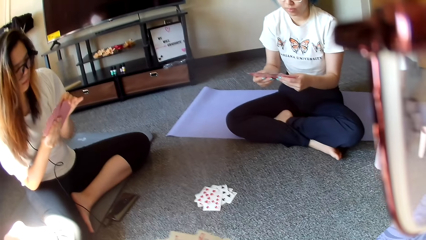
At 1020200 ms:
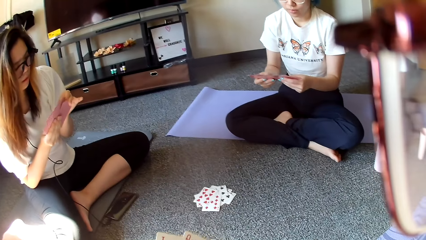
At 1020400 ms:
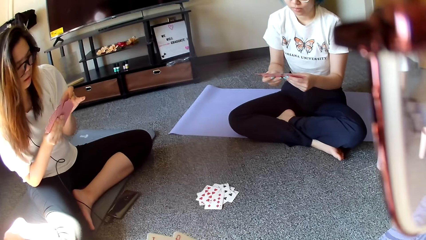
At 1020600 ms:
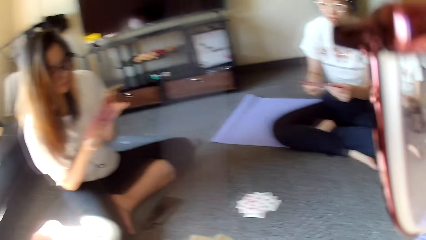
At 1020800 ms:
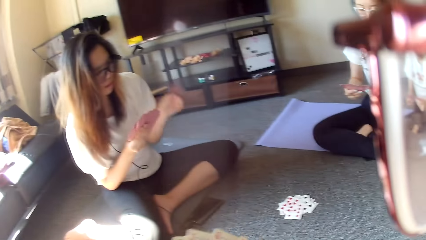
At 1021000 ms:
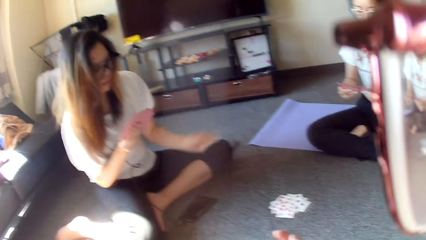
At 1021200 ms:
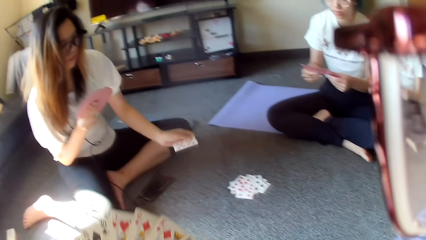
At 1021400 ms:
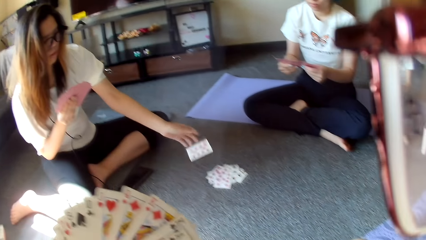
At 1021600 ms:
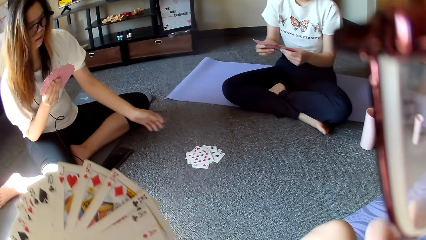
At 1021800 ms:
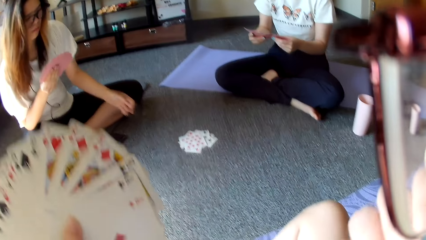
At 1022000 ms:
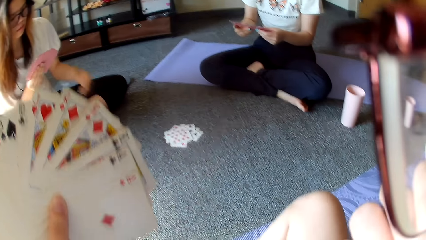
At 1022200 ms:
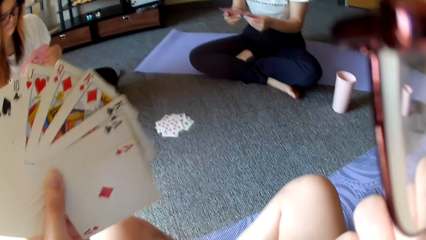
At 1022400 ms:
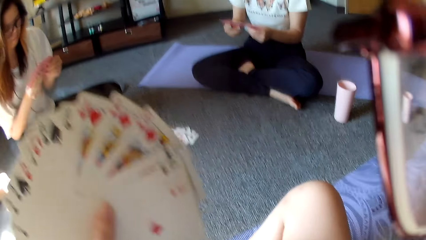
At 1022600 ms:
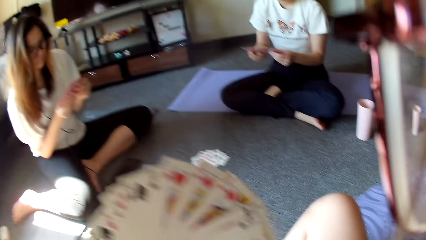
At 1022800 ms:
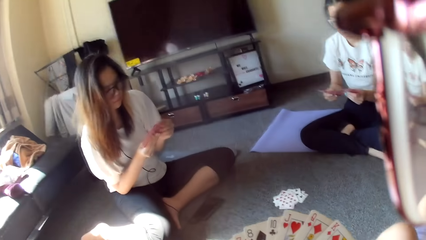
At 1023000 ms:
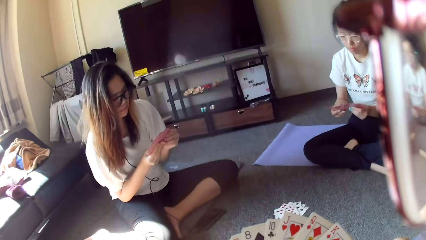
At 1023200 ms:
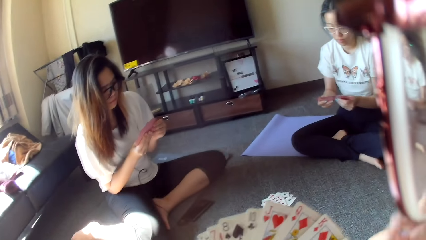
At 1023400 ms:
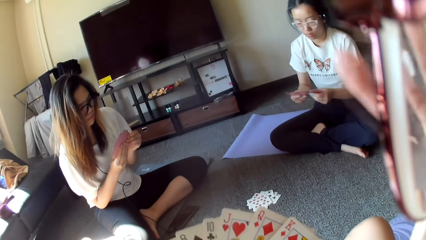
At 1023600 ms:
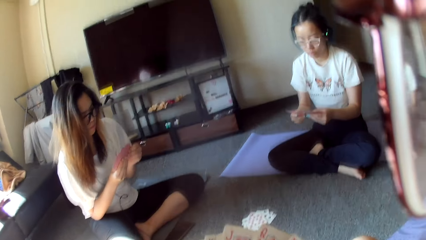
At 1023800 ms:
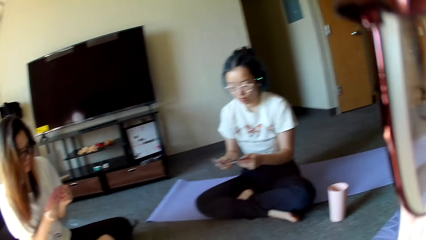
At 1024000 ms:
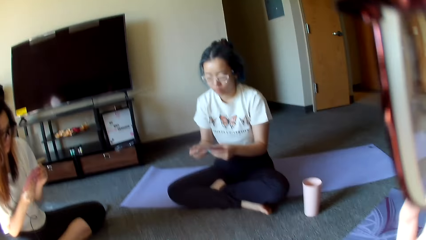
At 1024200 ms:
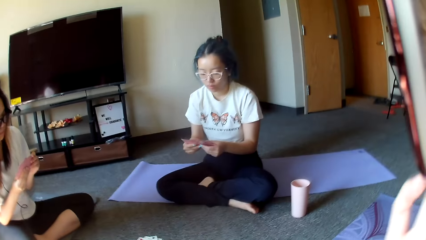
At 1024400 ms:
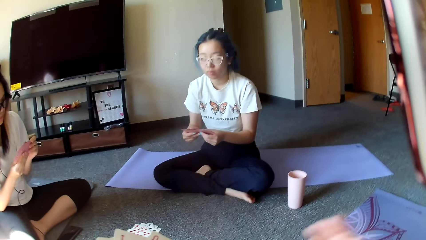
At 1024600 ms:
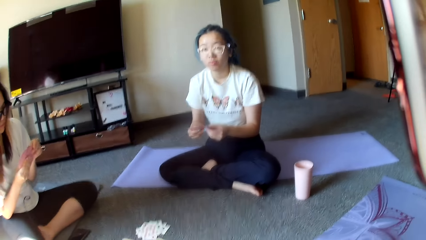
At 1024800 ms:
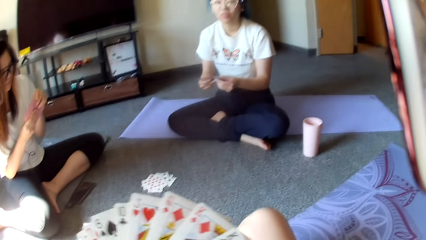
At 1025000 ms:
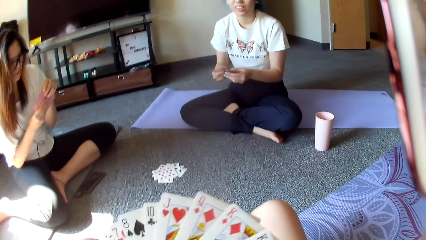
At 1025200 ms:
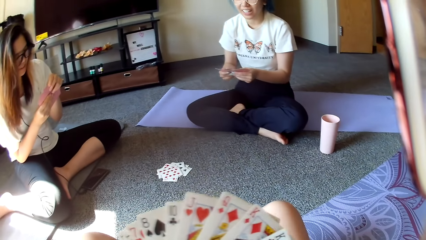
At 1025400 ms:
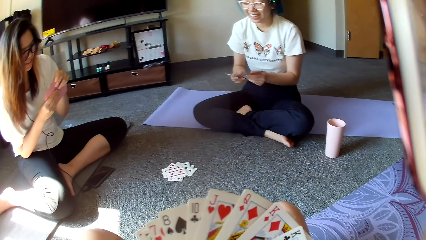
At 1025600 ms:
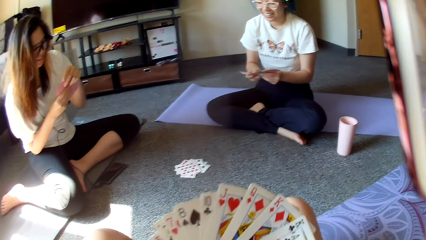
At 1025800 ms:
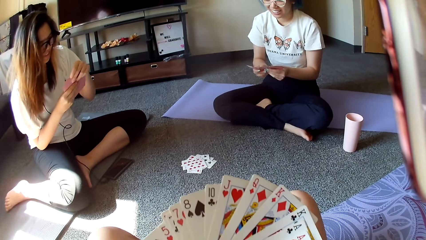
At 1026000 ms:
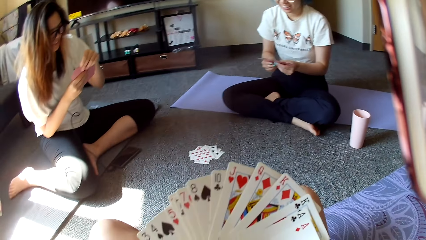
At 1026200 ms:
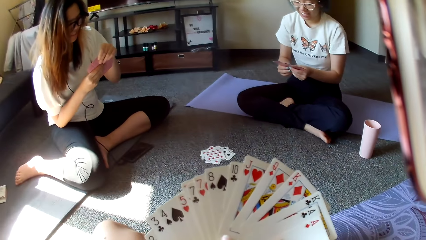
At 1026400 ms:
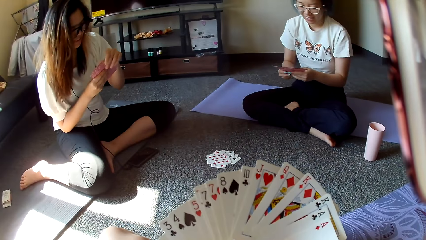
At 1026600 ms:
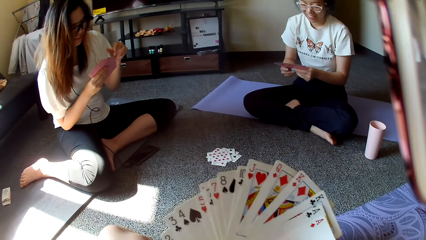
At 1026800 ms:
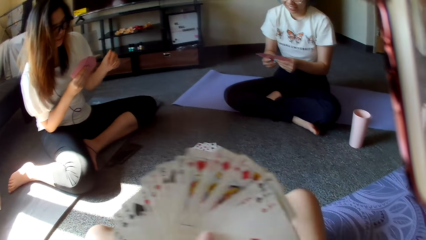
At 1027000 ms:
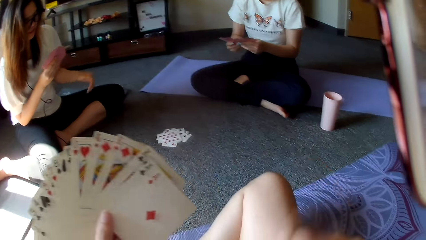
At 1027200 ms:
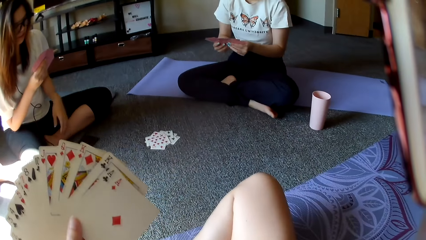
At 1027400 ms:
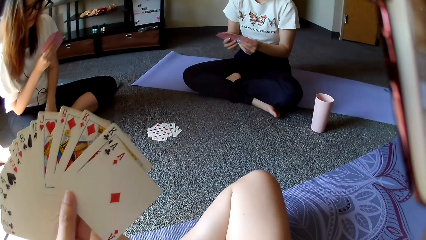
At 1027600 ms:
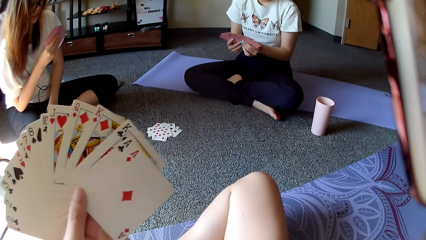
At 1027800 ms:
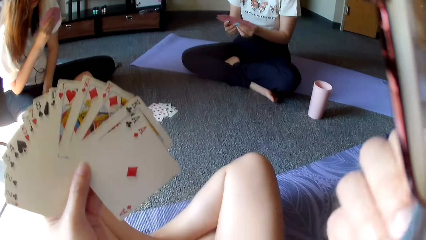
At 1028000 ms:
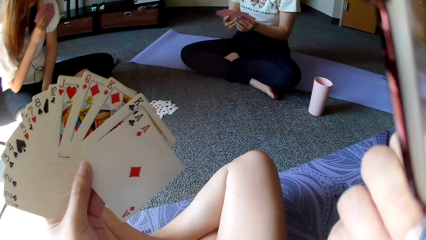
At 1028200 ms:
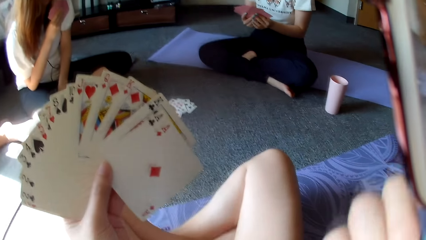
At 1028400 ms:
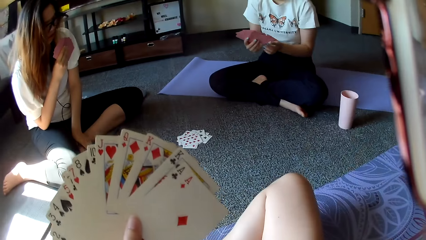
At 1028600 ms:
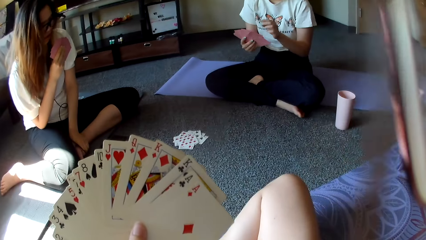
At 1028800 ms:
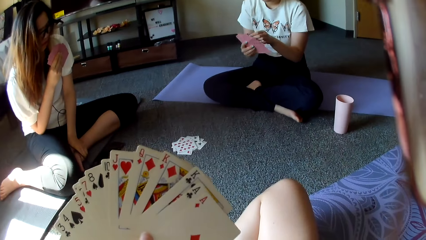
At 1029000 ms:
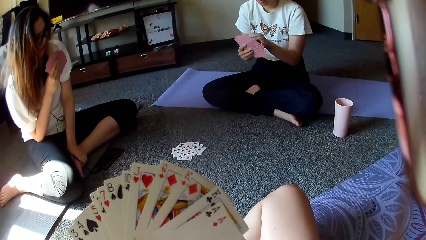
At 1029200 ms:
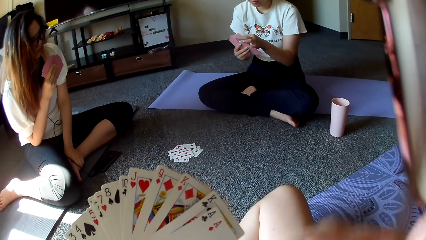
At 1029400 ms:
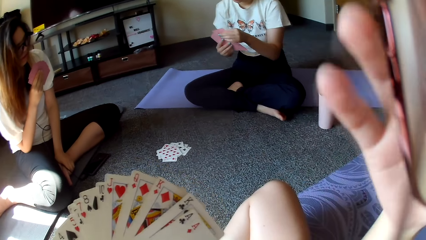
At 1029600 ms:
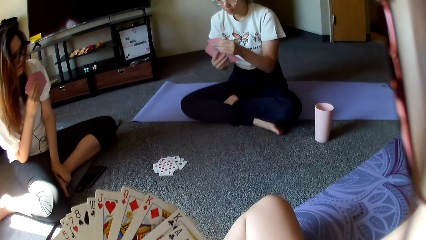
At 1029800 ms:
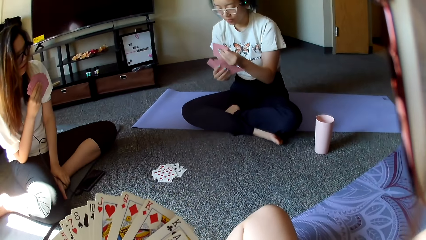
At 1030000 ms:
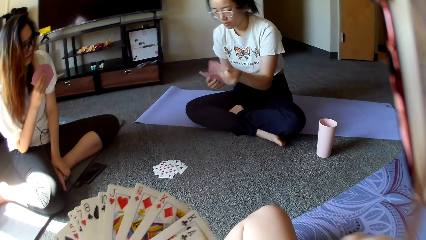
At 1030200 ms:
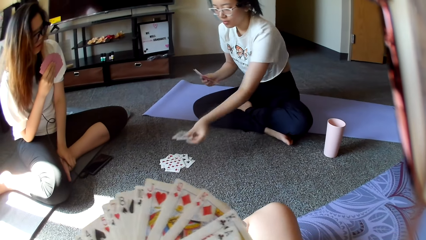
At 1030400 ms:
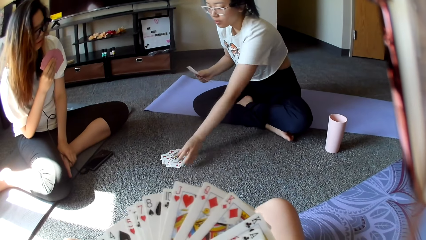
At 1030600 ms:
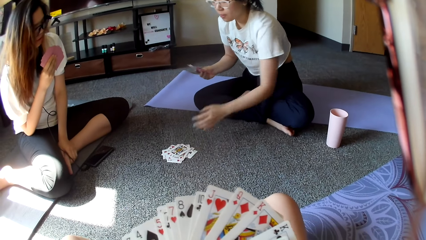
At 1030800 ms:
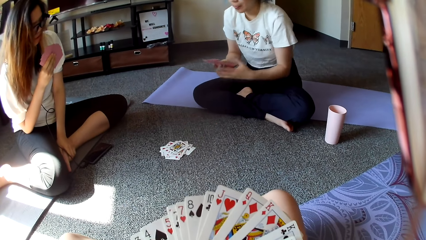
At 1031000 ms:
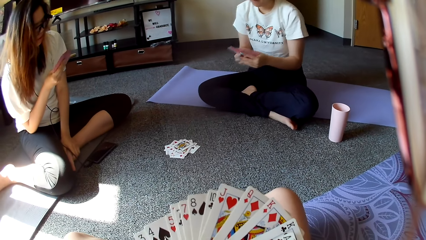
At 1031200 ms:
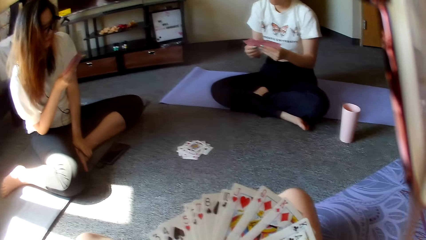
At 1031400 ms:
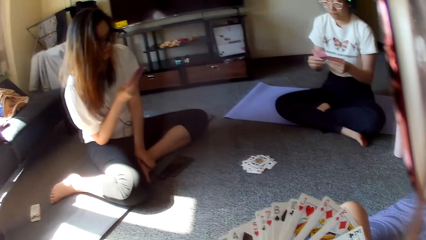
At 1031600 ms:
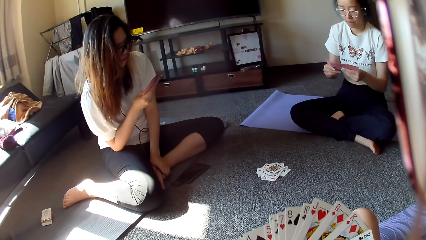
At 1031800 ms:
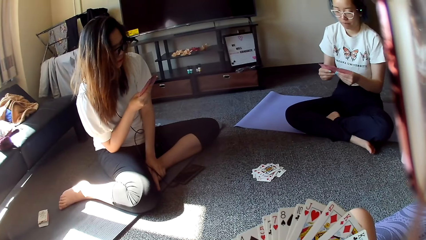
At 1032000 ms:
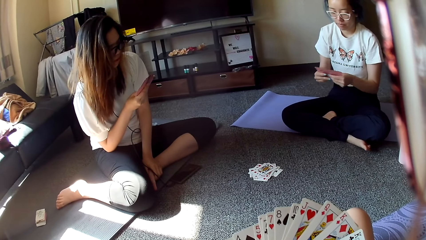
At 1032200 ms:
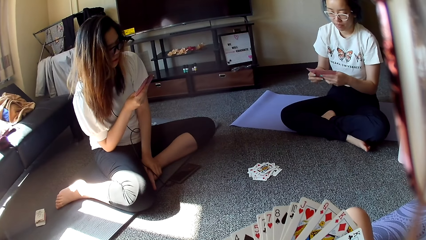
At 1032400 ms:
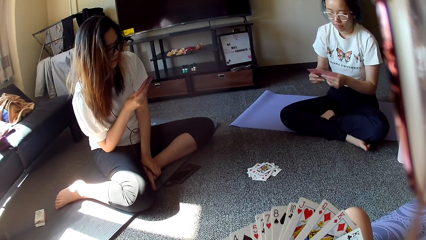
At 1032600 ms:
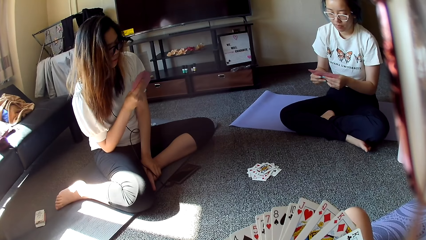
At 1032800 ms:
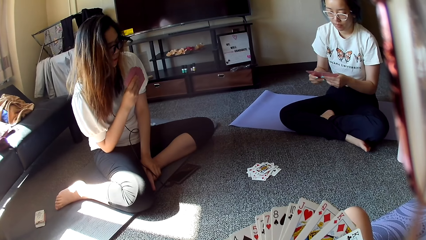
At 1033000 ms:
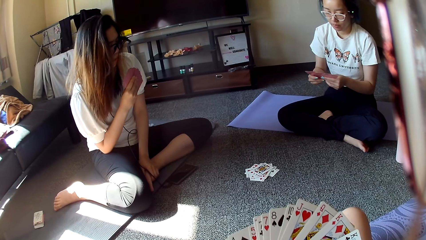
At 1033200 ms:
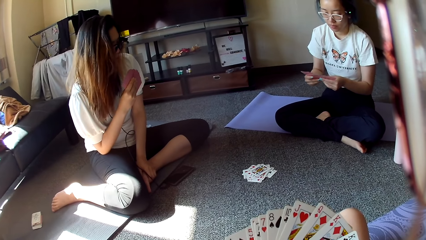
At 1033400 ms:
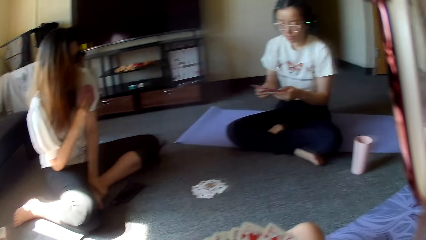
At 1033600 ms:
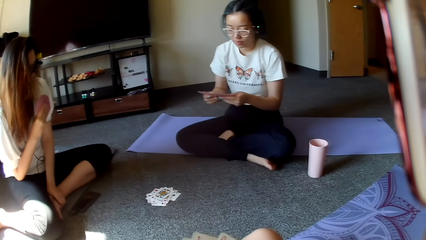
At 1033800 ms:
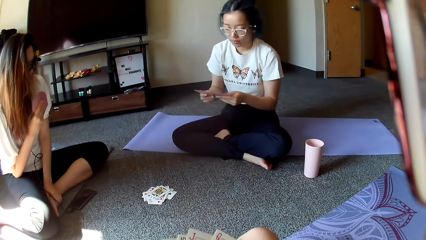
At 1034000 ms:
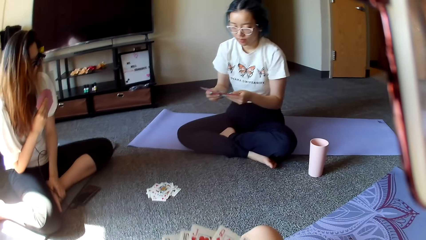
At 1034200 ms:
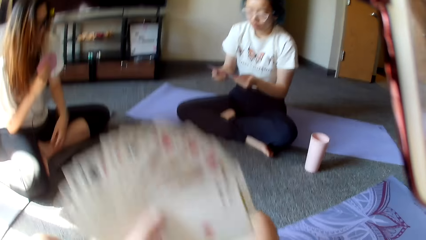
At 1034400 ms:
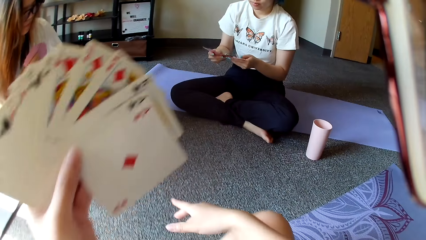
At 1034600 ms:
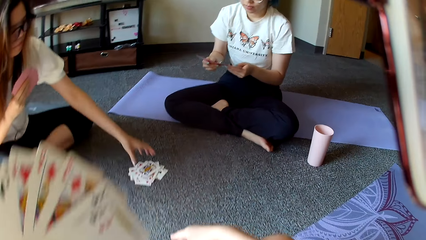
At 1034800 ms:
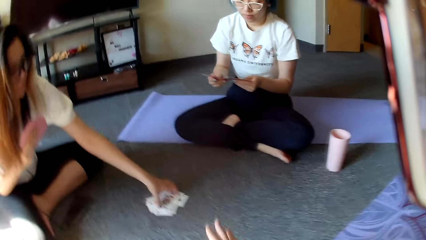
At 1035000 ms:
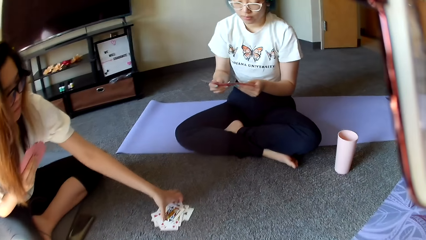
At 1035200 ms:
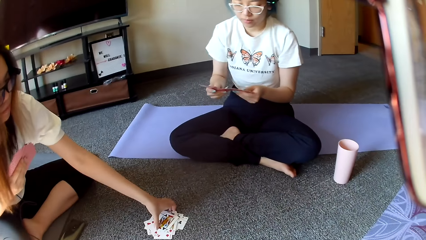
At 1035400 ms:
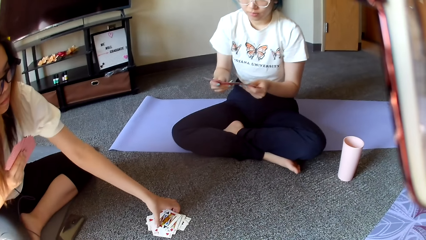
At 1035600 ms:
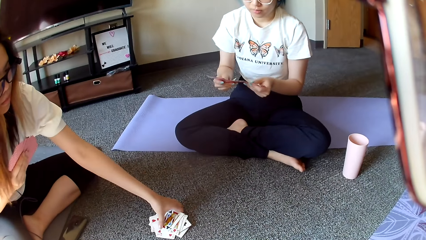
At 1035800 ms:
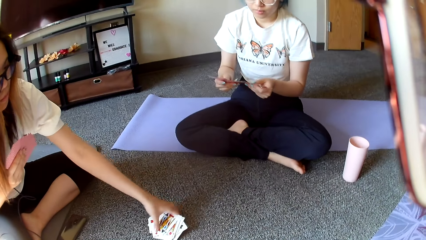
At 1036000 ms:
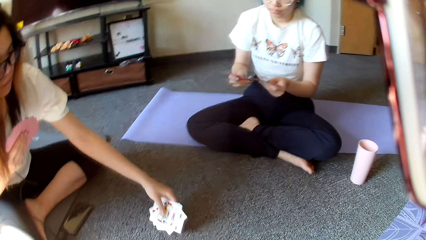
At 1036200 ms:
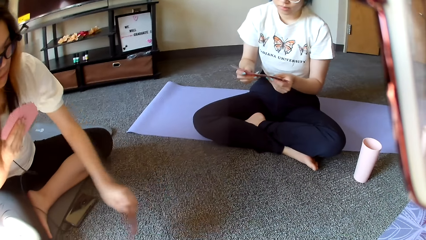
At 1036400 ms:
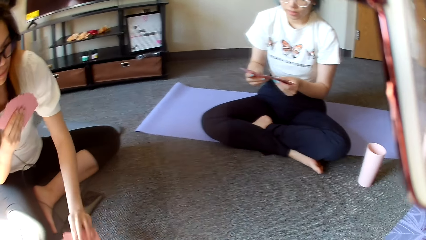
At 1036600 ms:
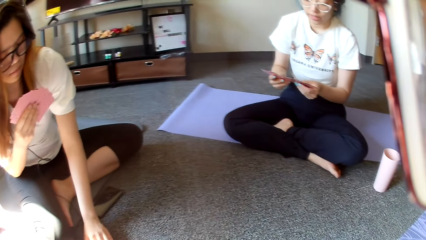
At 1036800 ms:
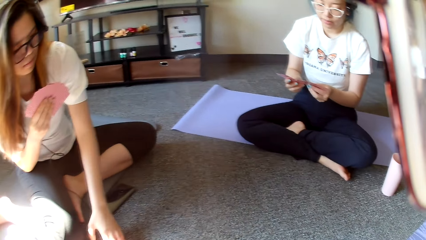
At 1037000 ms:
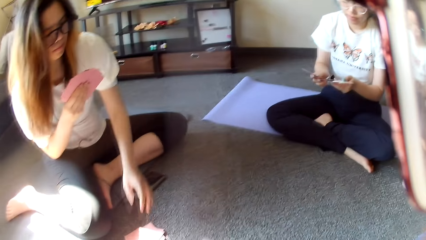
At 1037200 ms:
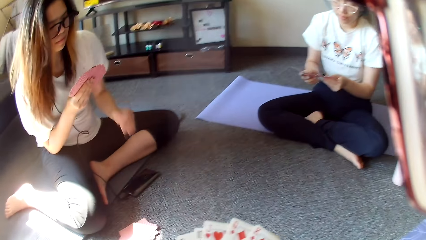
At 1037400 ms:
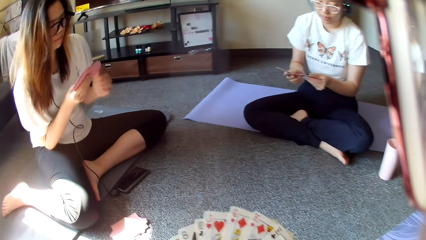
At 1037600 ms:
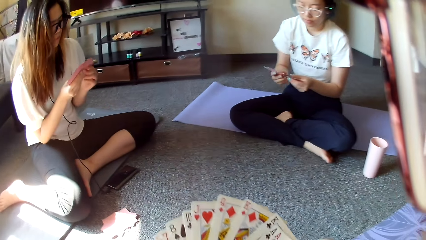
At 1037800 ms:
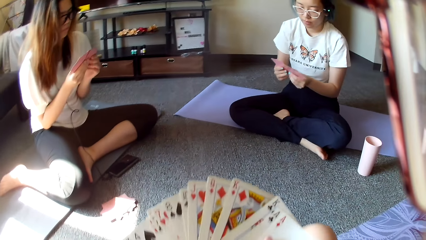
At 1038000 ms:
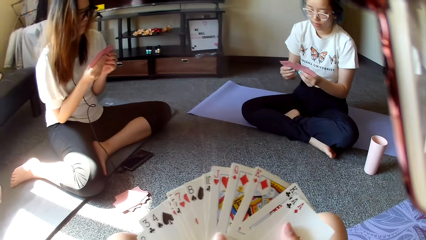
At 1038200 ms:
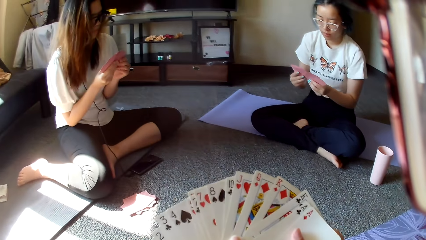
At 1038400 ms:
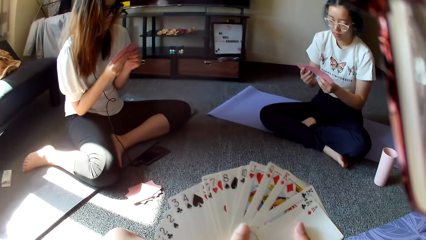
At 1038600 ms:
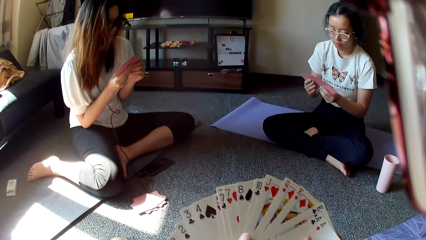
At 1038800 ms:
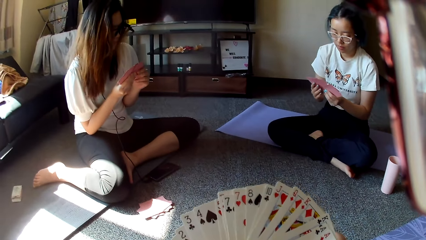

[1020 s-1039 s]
A person plays. The person puts the card down. Another person puts the card down. The other person plays. The first person picks up the card and places the cards aside.
